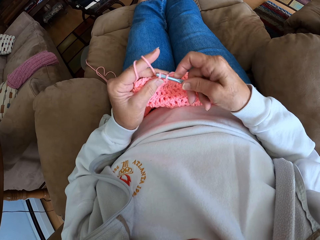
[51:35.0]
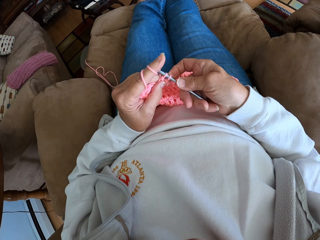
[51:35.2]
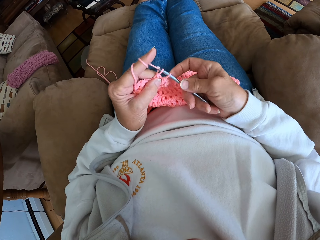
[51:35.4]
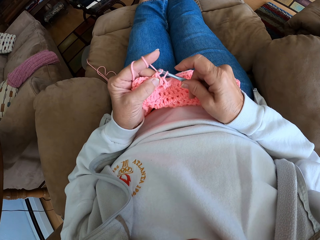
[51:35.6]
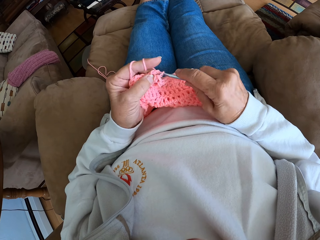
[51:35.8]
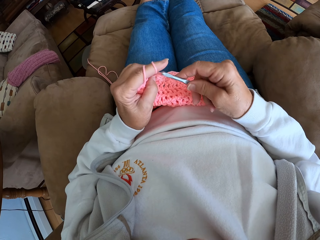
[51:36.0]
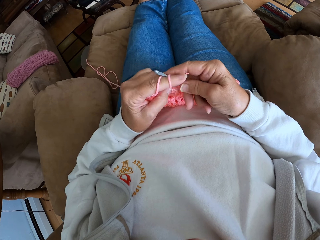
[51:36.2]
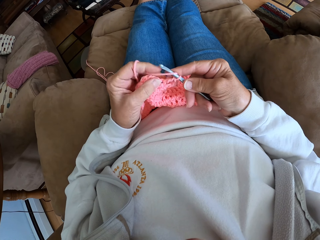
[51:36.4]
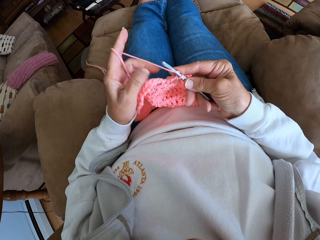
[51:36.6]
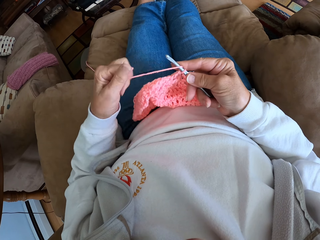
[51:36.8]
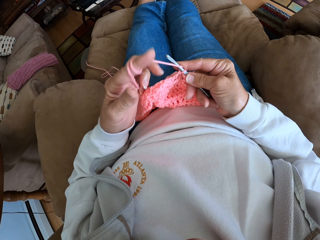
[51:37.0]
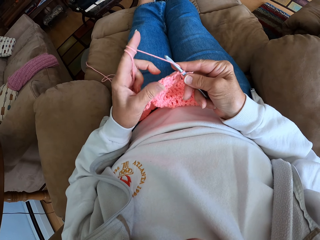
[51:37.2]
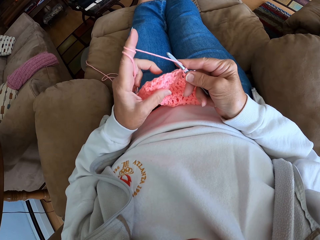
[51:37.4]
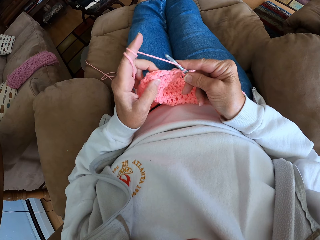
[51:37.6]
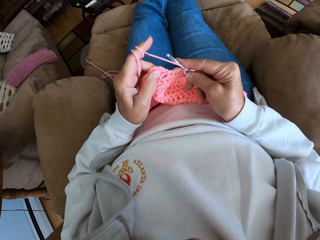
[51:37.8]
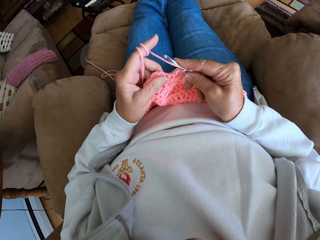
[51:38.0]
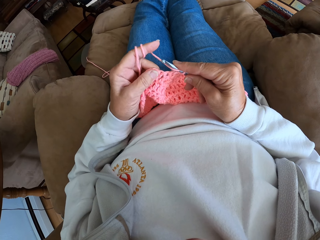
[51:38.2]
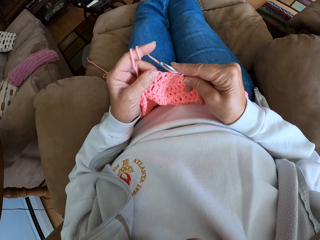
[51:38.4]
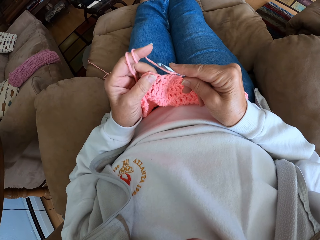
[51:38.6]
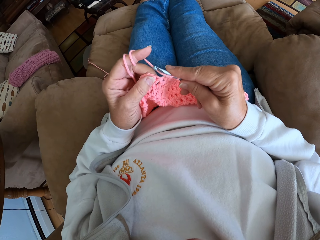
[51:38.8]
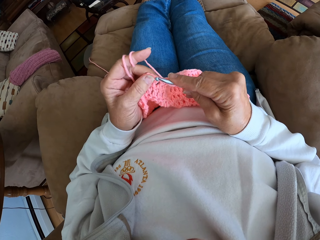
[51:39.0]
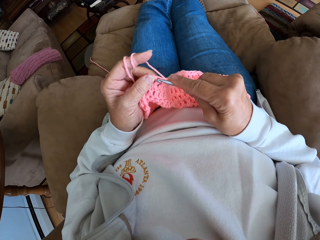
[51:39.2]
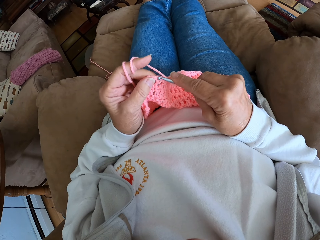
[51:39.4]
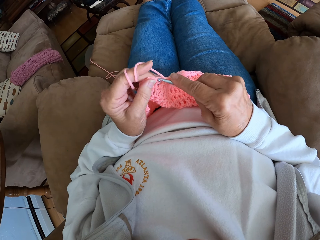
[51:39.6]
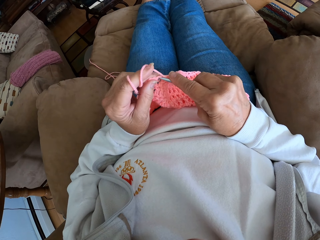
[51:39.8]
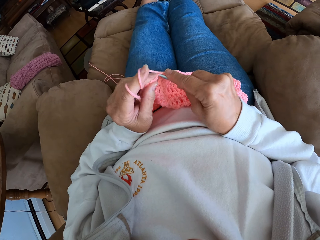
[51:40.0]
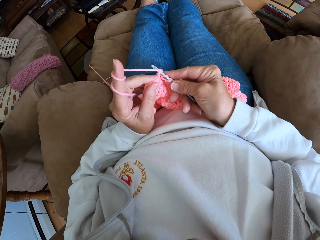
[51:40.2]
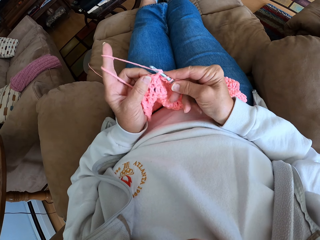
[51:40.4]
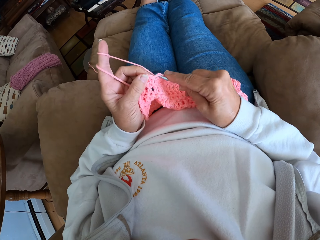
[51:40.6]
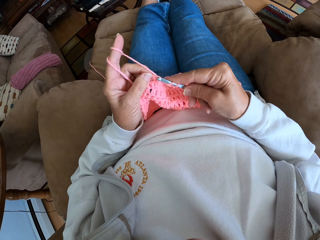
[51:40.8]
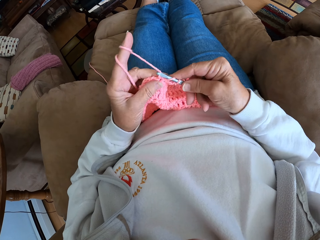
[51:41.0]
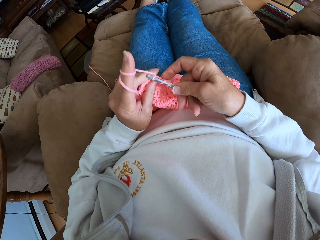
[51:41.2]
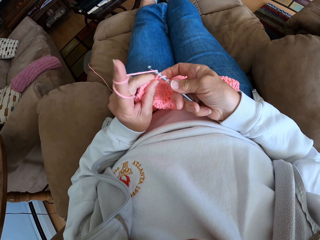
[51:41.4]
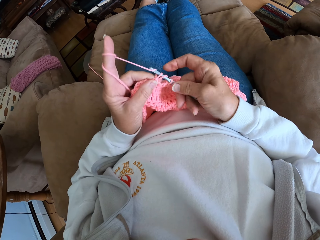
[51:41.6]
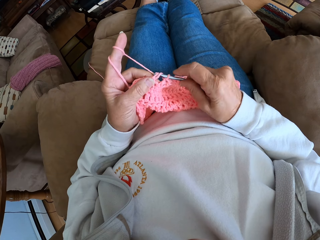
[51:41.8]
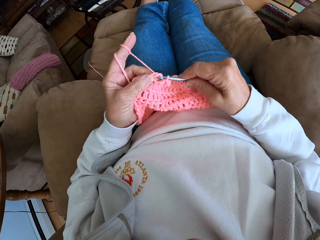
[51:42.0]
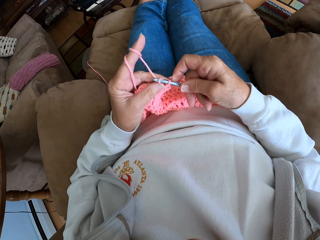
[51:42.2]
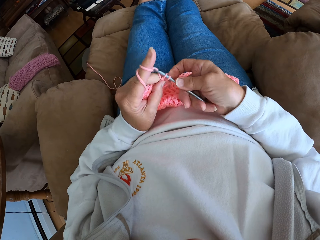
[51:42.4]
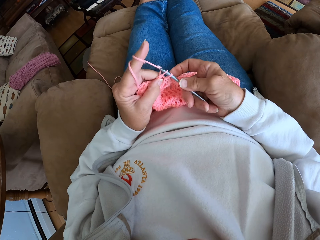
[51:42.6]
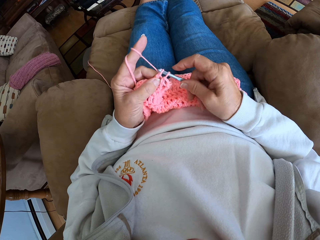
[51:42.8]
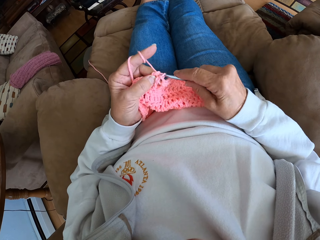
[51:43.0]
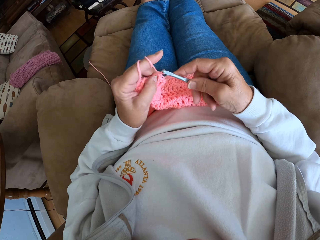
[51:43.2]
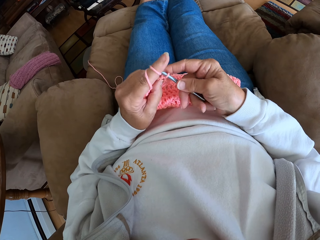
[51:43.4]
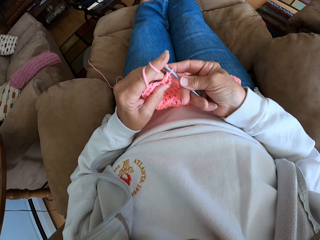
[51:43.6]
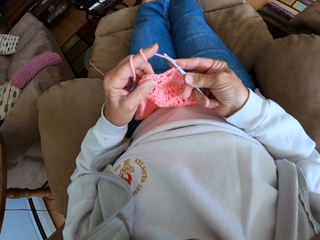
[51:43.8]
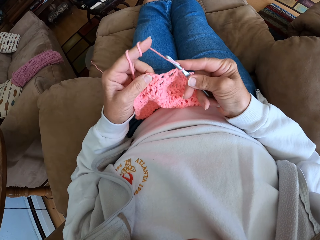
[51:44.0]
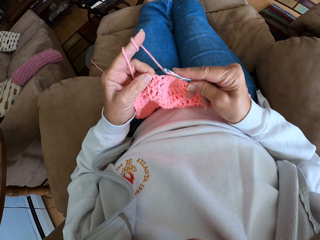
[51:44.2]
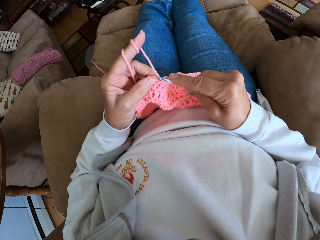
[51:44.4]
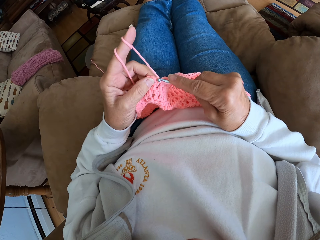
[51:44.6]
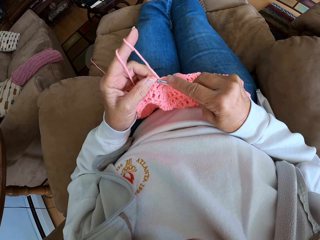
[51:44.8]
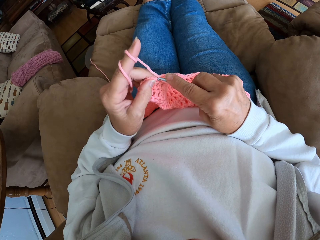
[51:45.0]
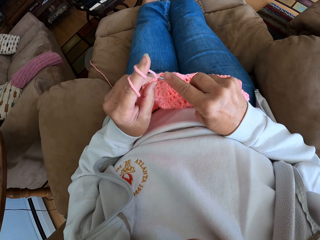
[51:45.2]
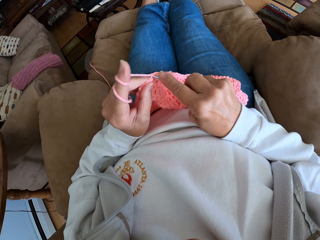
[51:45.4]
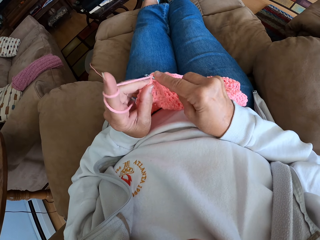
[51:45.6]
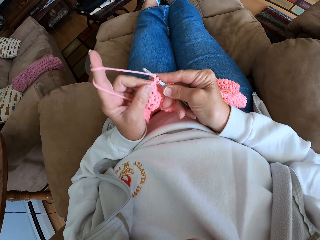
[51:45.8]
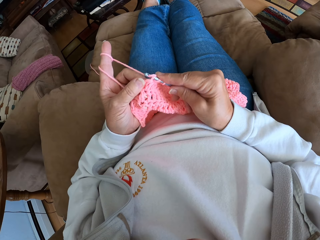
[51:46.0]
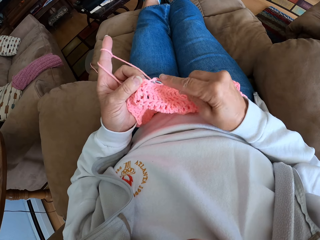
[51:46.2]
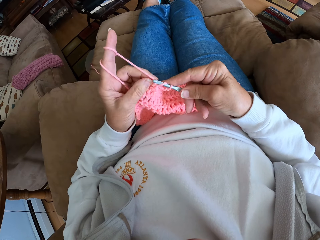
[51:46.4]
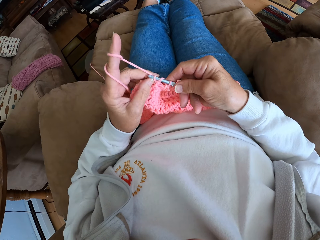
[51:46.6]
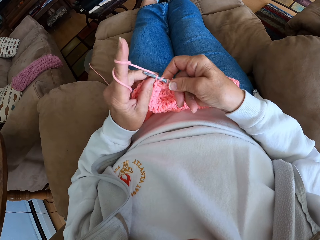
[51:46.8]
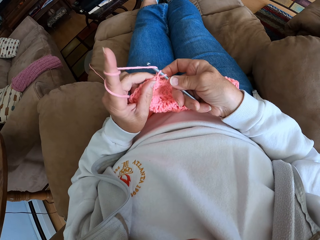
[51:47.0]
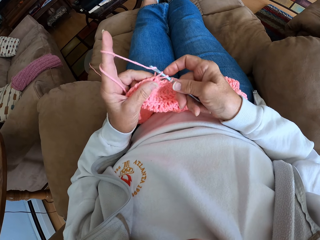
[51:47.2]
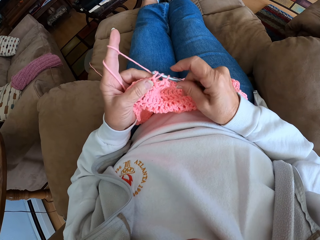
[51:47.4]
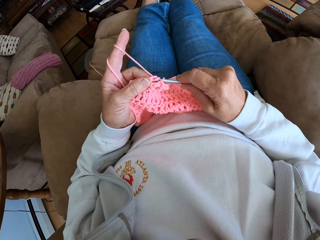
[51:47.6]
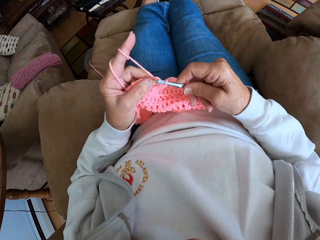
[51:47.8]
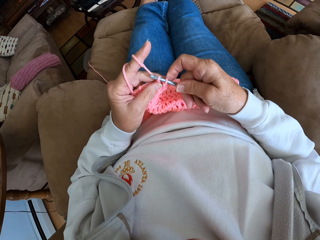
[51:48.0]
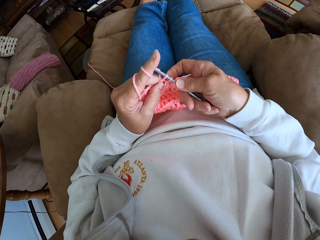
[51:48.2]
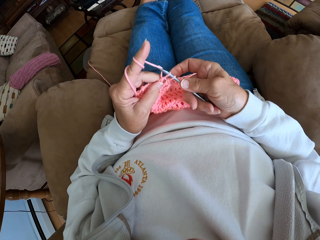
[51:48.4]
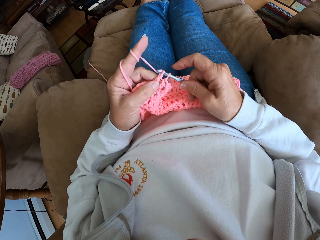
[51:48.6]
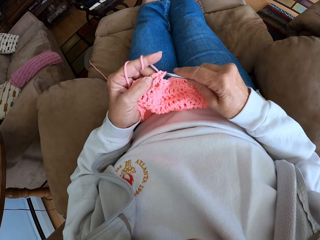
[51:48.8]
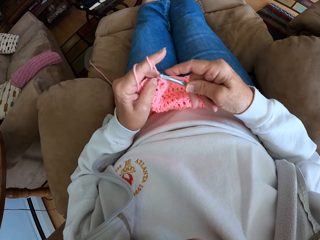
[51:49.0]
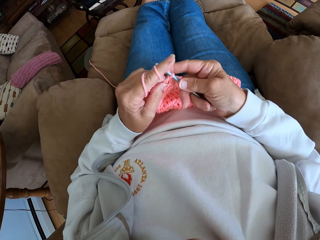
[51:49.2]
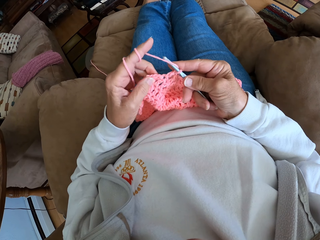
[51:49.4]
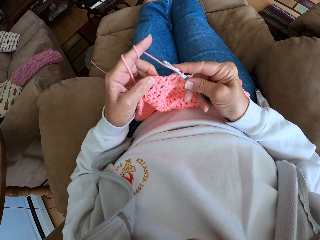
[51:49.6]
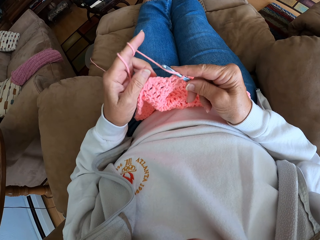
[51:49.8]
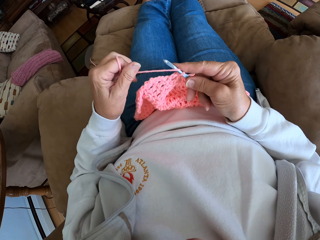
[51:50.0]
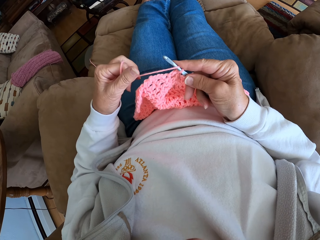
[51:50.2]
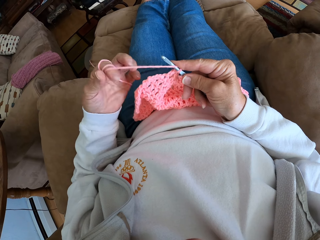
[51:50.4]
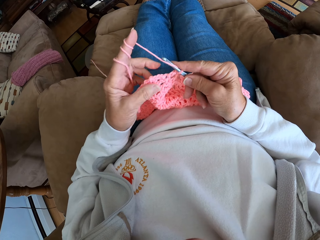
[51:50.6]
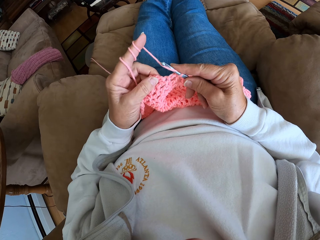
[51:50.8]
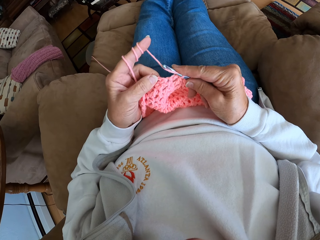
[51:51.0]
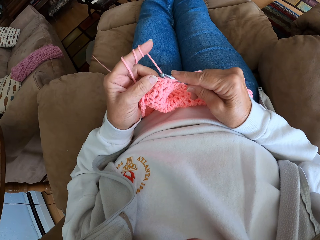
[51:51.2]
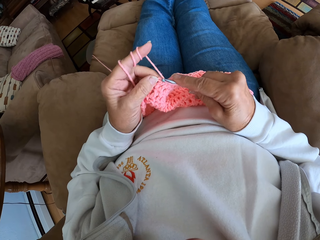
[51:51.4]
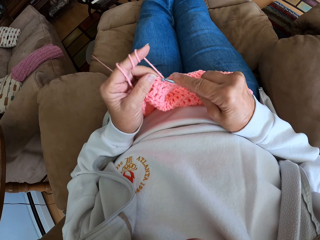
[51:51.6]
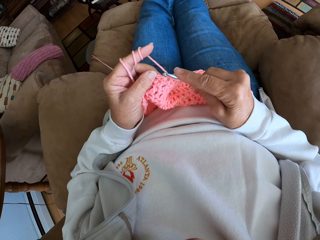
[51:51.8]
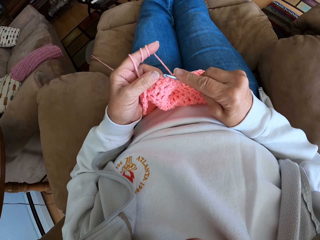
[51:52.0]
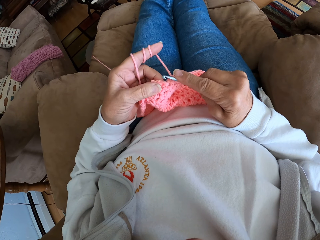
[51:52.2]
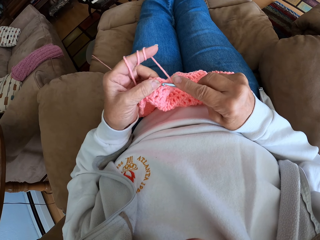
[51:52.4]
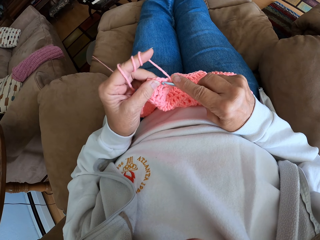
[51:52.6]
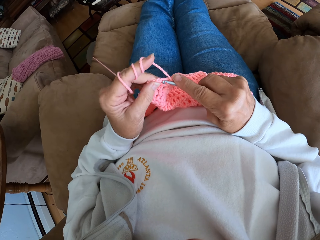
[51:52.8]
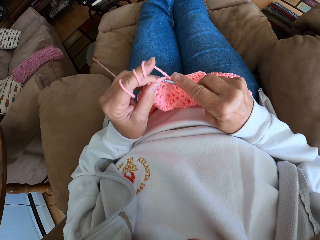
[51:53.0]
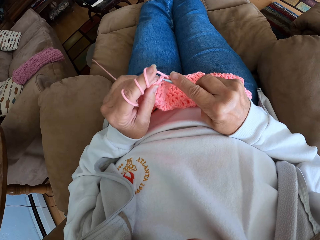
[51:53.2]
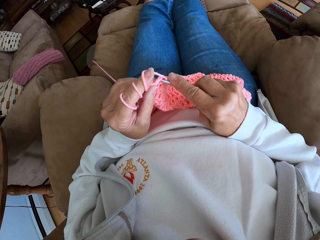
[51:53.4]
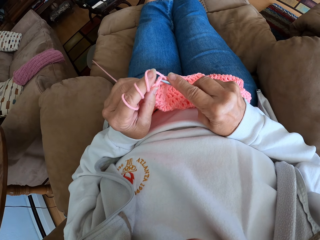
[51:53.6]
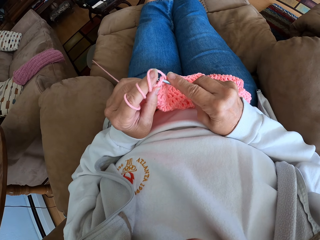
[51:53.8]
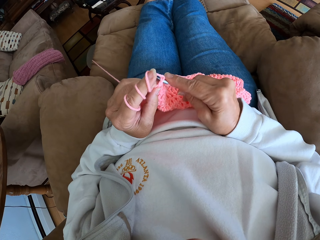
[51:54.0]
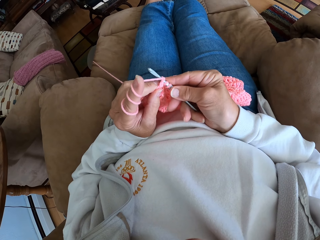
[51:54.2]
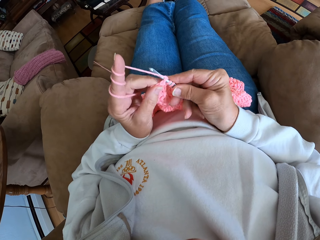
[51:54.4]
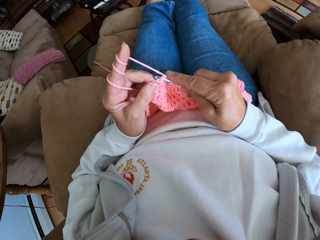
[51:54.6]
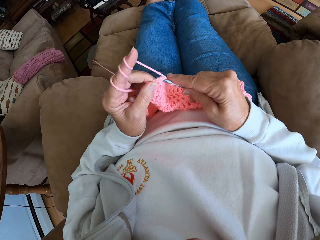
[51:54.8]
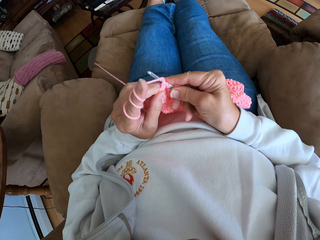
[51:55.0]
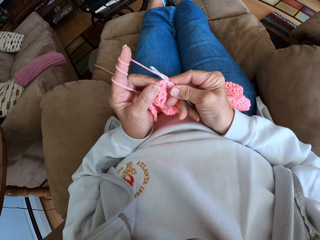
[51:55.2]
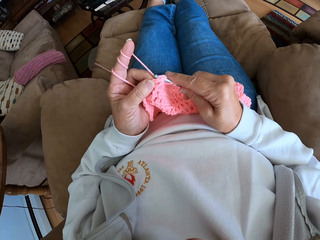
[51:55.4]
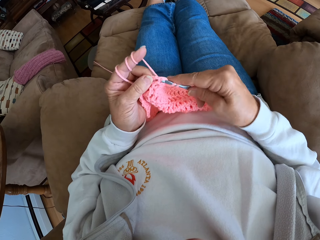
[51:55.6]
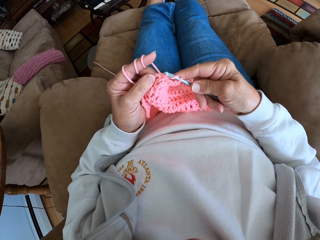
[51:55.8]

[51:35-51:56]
The camera wearer twists the yarn around her left hand again. She continues crocheting with the yarn. She twists the yarn around her left hand again. She continues crocheting with the yarn.
